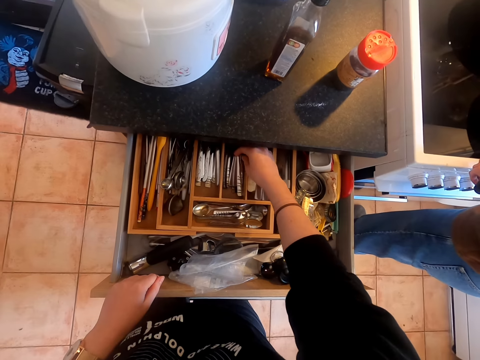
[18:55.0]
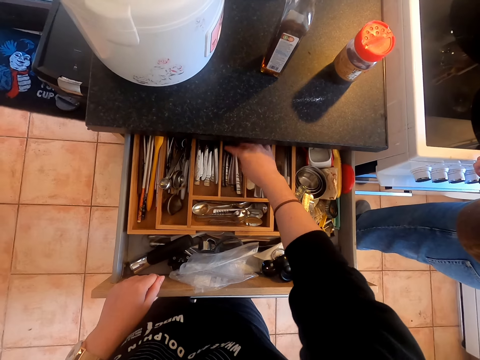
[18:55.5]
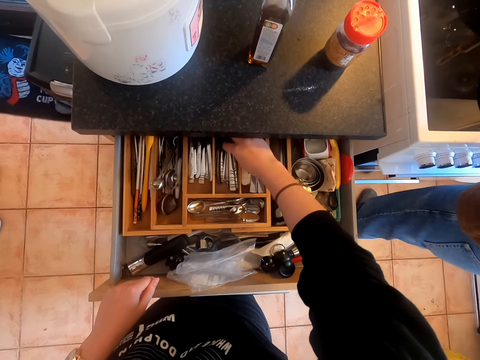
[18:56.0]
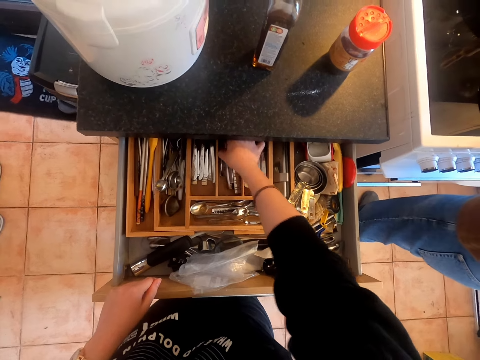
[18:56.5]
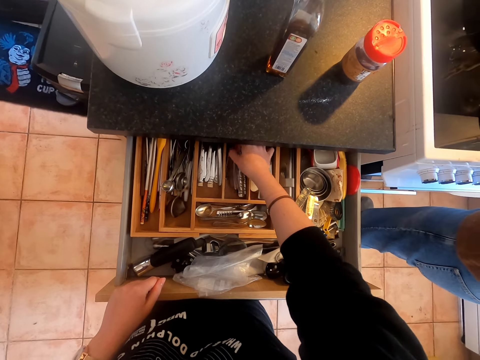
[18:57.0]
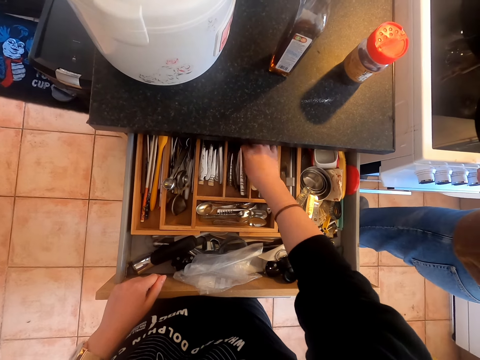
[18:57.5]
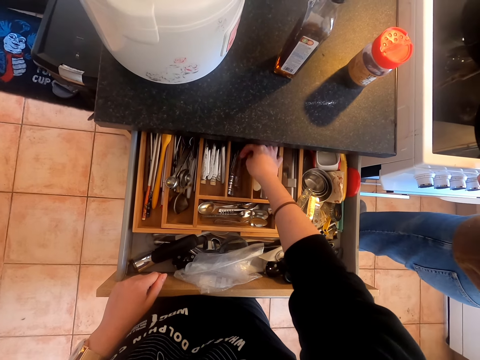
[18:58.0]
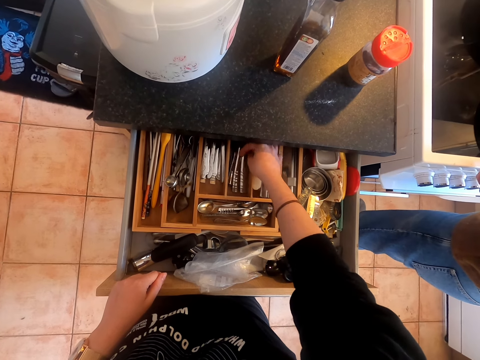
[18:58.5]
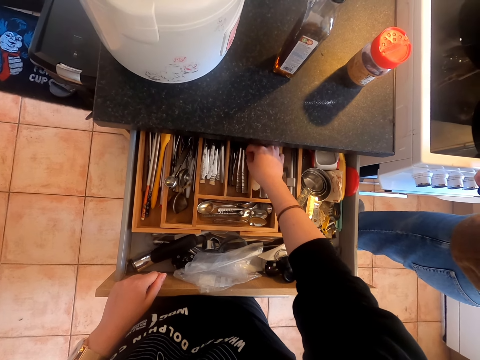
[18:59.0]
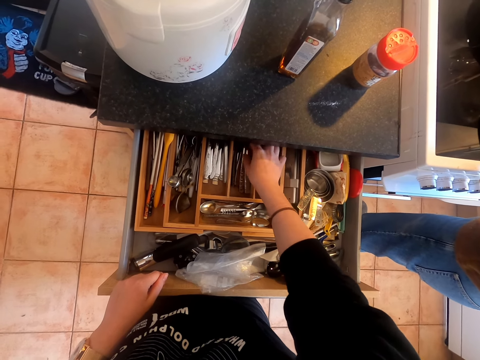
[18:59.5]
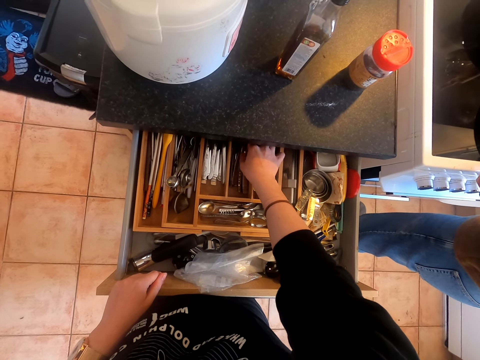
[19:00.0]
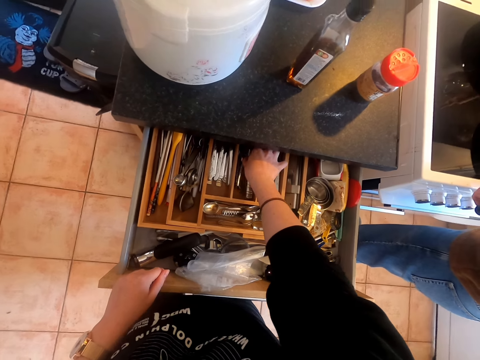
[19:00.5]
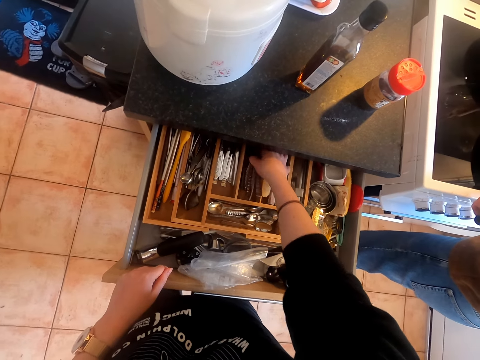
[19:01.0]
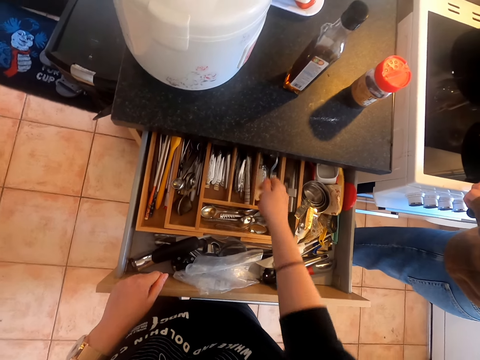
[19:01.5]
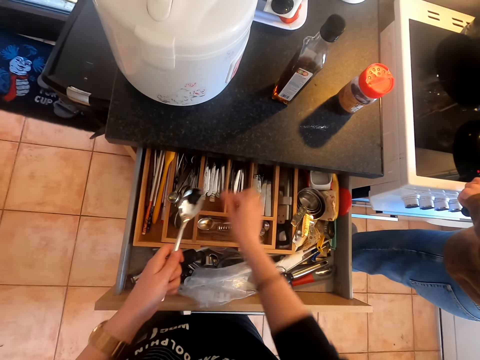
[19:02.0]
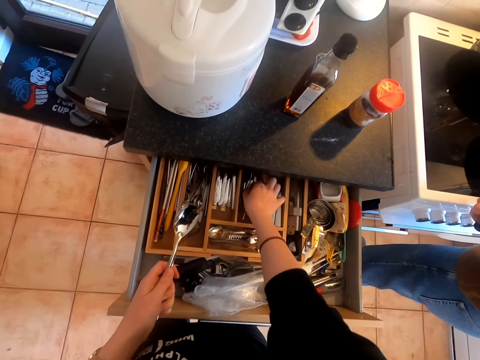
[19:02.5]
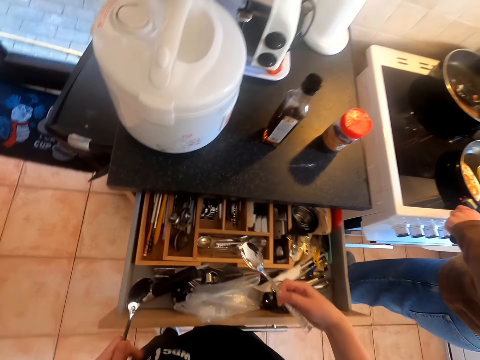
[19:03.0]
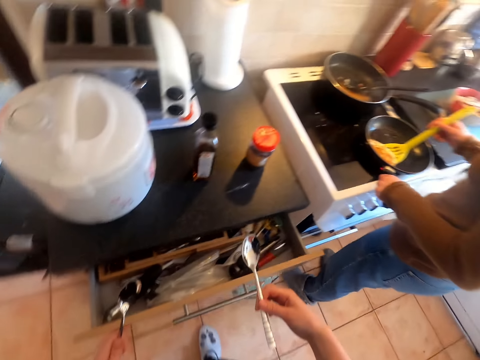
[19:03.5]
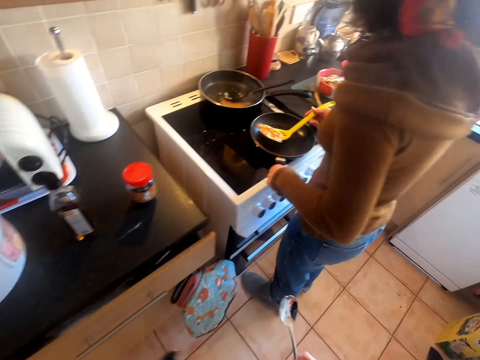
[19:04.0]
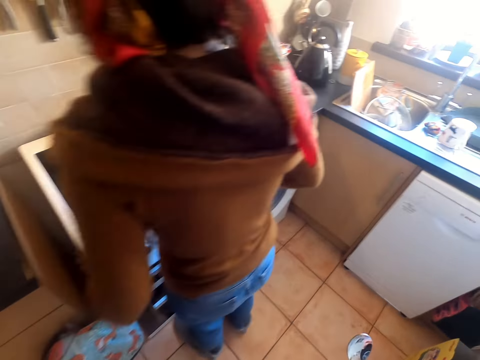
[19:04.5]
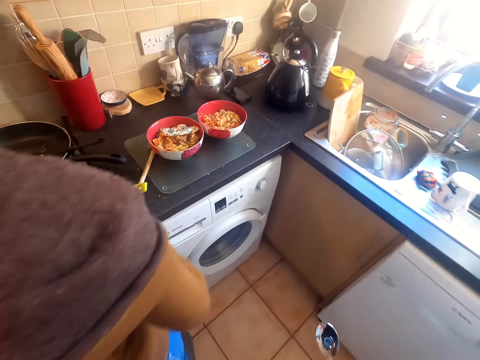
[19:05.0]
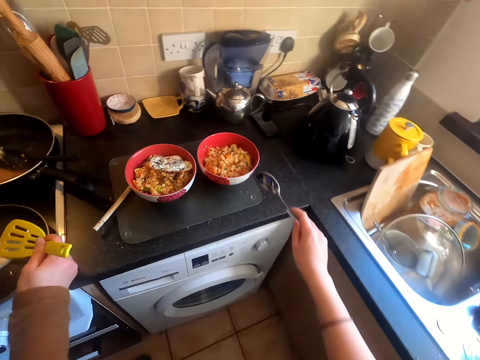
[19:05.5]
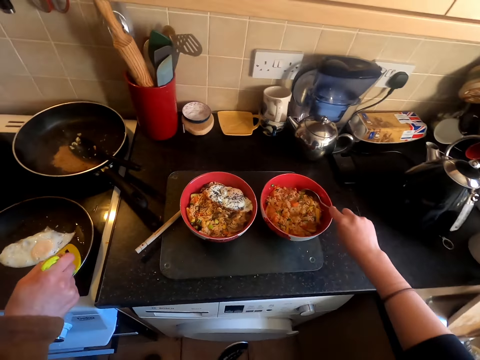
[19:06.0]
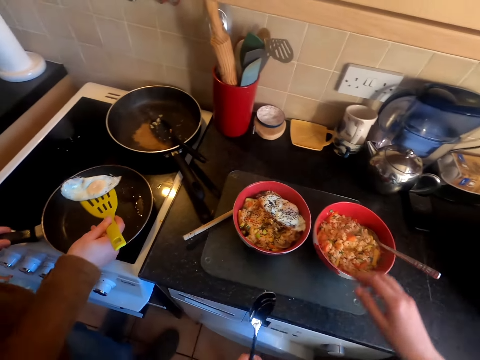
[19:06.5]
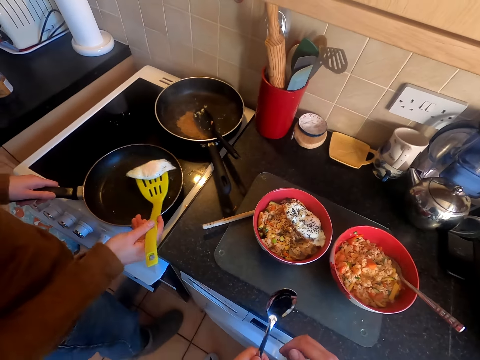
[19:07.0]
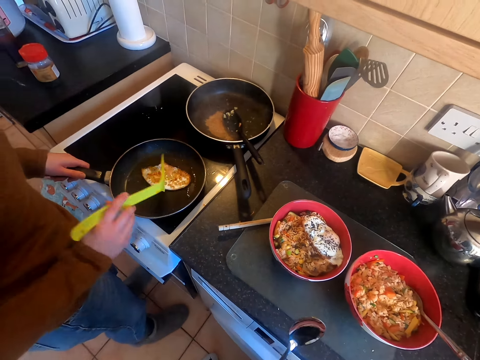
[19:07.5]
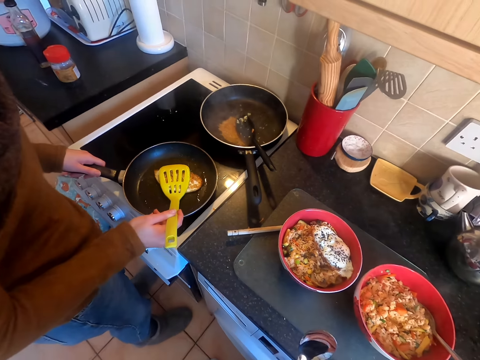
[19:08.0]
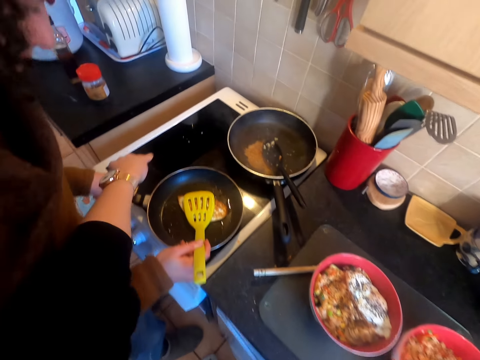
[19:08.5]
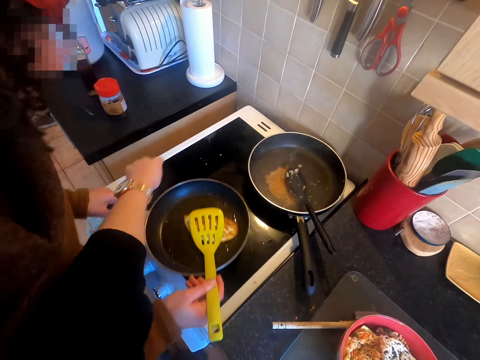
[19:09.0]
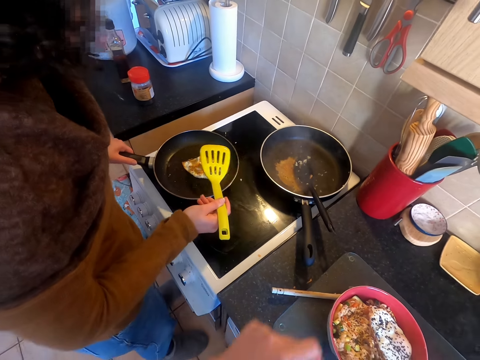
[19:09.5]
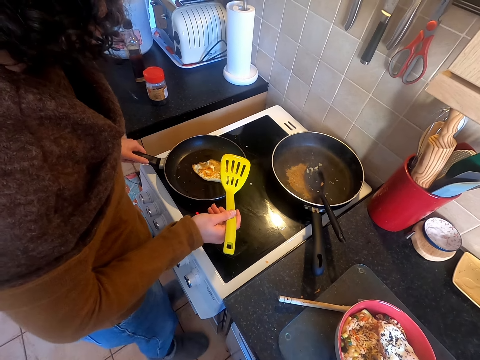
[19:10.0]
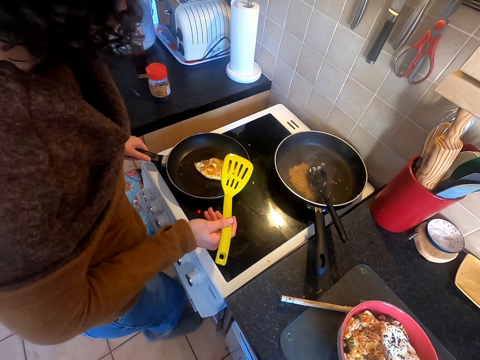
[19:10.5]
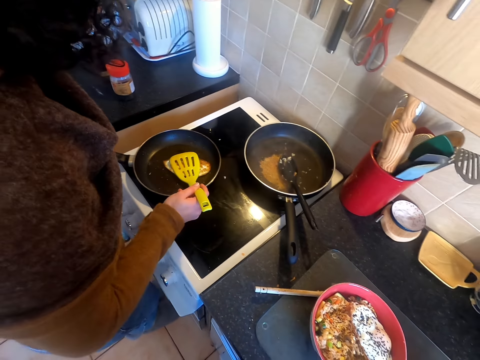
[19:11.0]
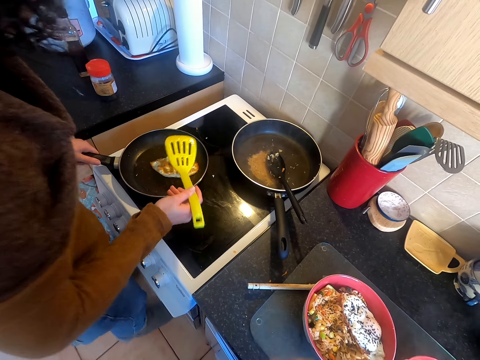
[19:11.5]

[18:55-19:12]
The camera wearer picks up the spoon. They take the spoon from the drawer. They pass the spoon to the left hand. They close the drawer and step forward. A lady turns the egg. The camera wearer steps forward. They put the spoon in the food in the bowl. They pass the spoon to the right hand. The lady turns the egg. The camera wearer points with the finger. The lady moves the pan on the gas. The camera wearer moves the pan.

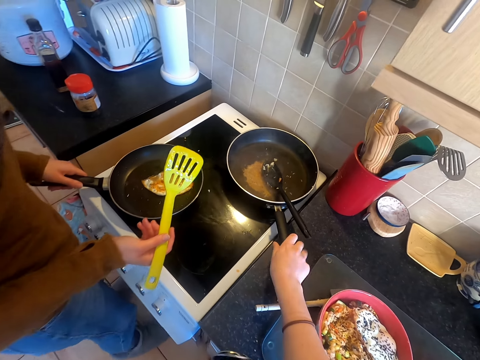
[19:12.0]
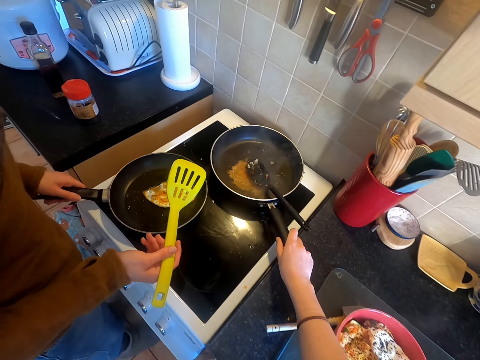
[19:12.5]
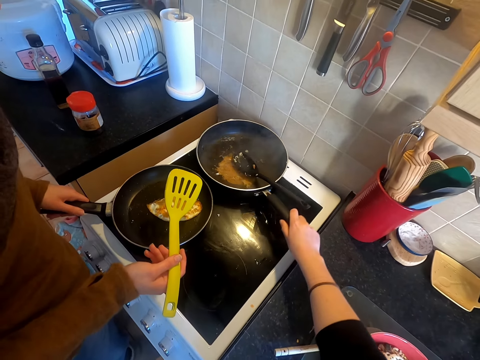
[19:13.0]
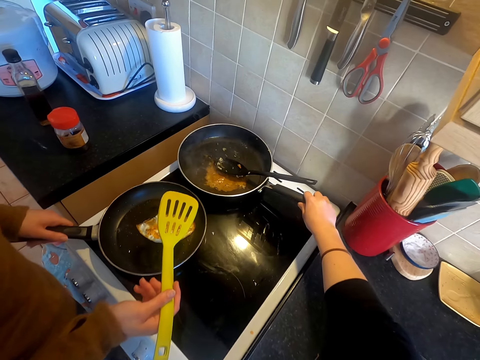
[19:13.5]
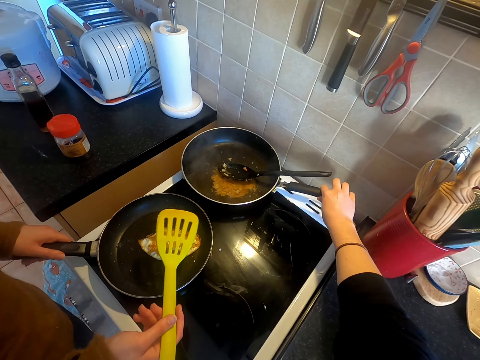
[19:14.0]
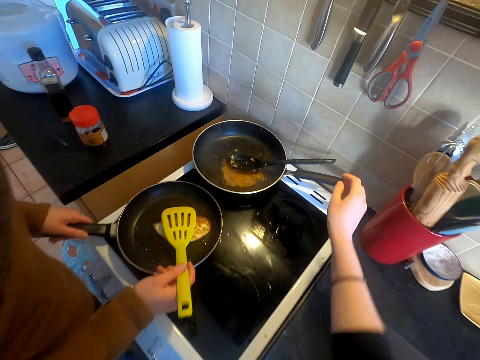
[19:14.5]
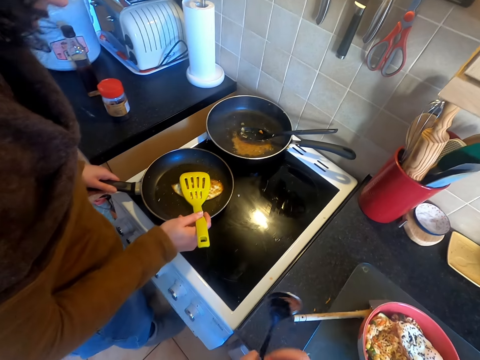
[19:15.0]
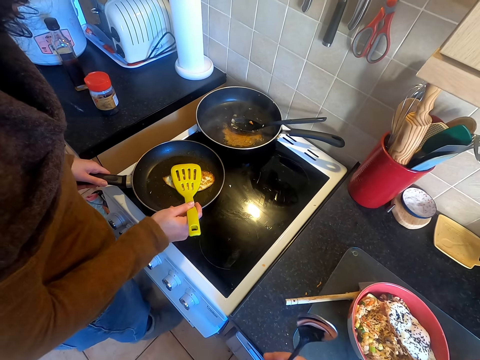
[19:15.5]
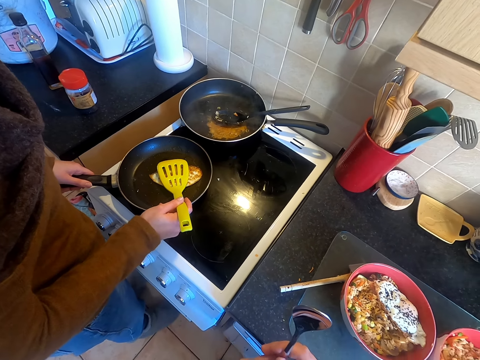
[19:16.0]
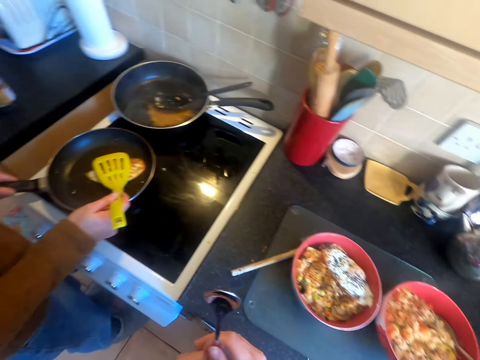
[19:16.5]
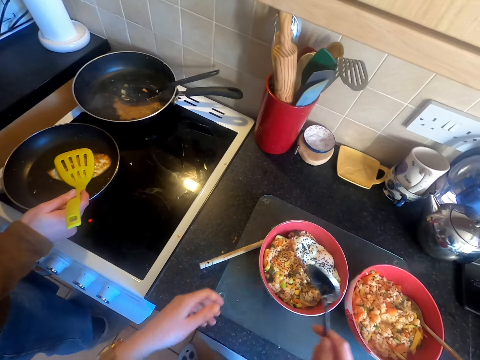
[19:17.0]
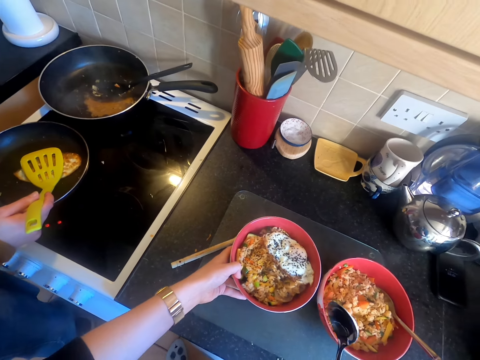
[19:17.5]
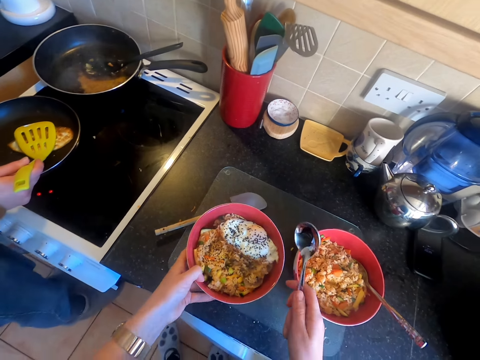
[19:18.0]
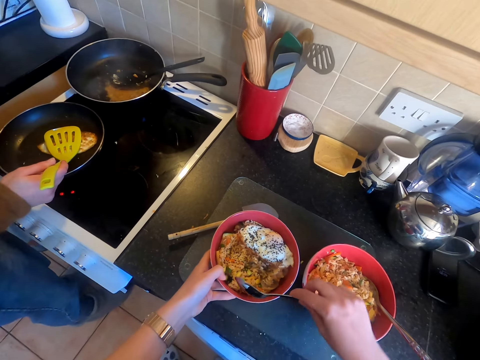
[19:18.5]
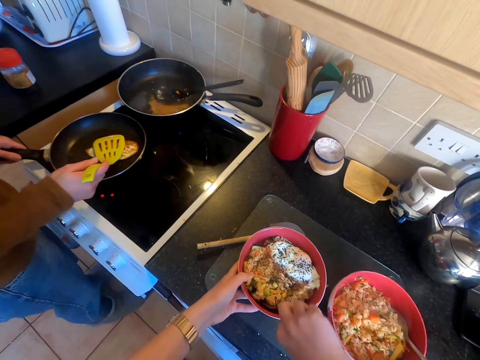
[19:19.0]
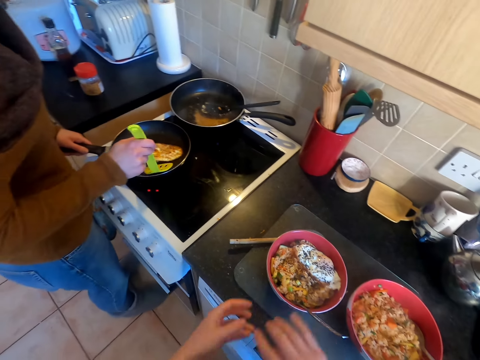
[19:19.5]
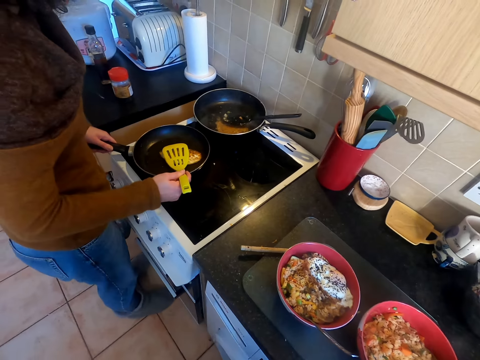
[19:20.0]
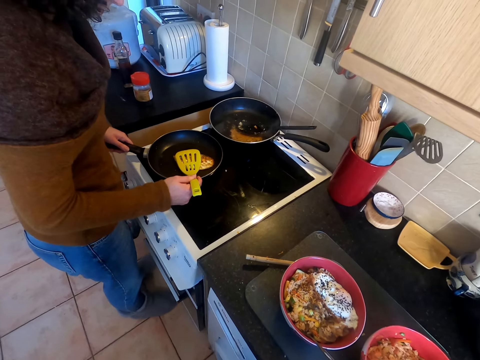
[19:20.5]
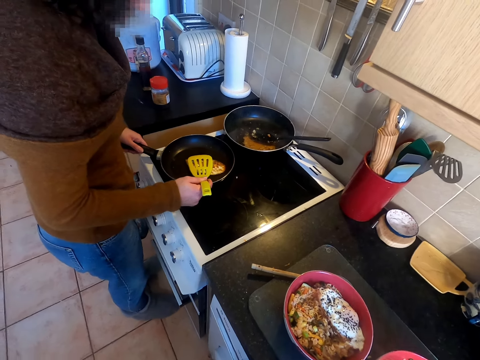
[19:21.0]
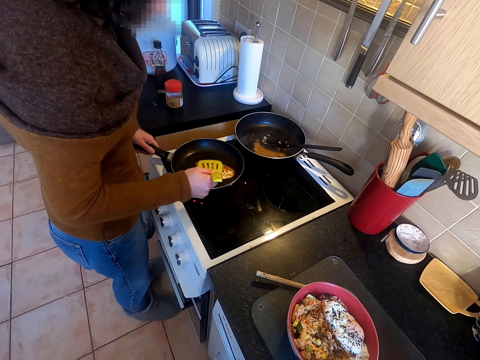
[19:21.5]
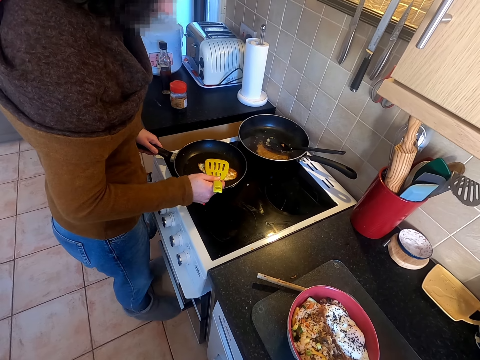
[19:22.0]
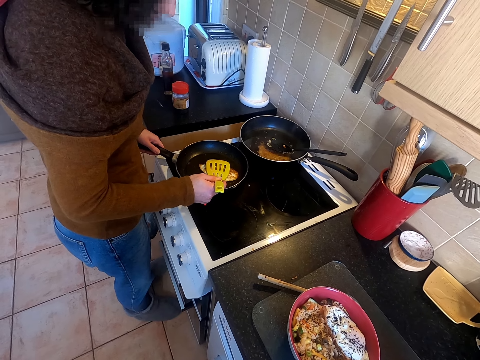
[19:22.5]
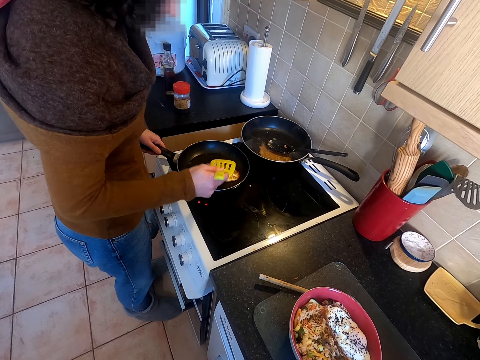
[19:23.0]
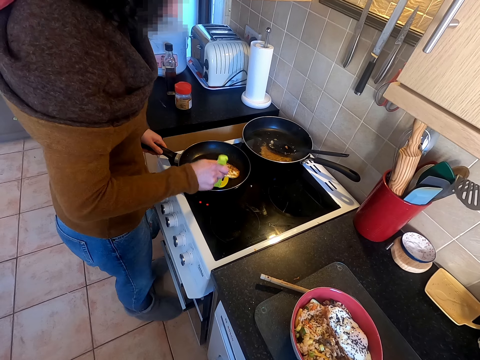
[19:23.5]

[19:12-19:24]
The camera wearer pushes the pan on the gas. They pass the spoon to the right hand. They take the bowl from the platter. They put the spoon in the food in the bowl. A lady moves the egg with the spoon. The camera wearer looks around. The lady turns the egg.
